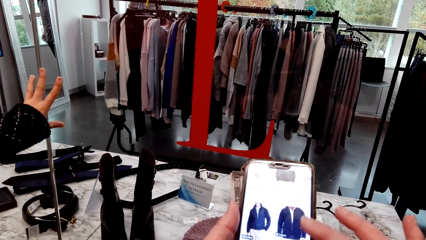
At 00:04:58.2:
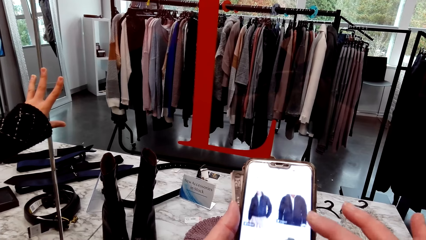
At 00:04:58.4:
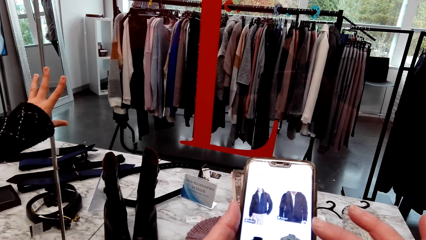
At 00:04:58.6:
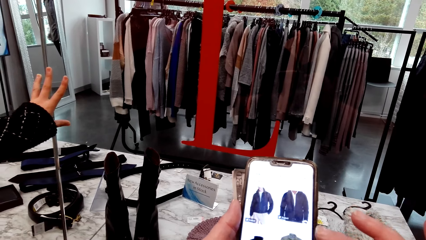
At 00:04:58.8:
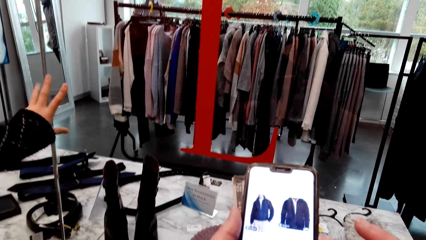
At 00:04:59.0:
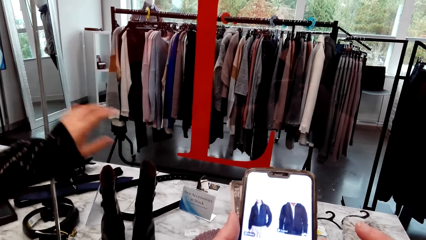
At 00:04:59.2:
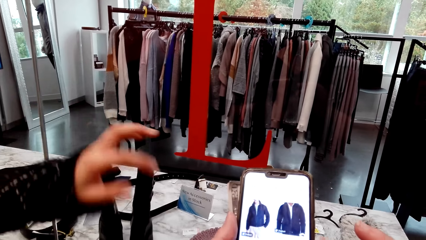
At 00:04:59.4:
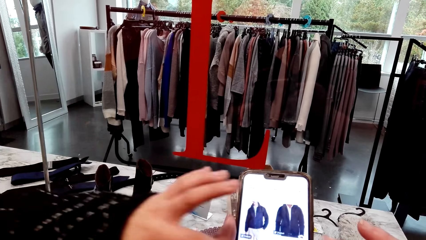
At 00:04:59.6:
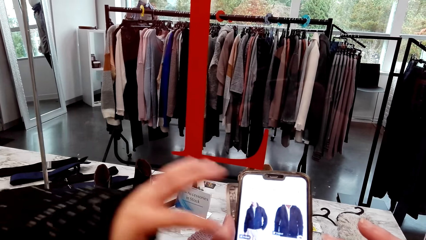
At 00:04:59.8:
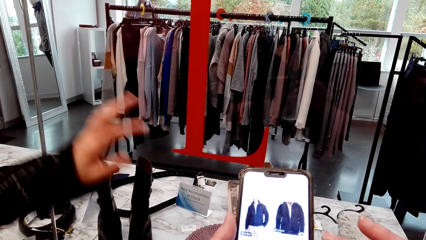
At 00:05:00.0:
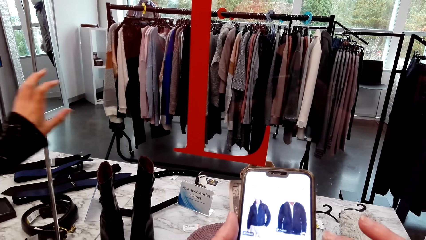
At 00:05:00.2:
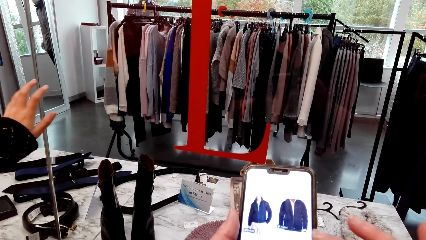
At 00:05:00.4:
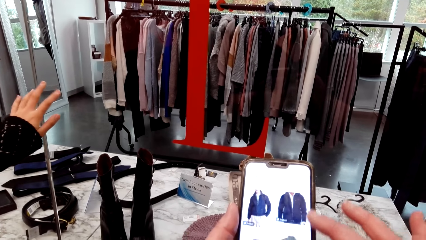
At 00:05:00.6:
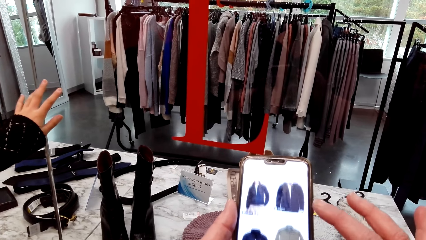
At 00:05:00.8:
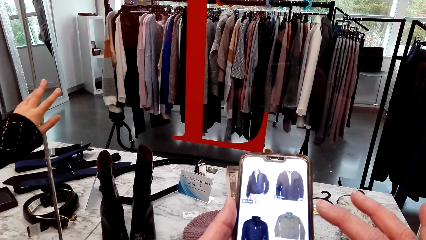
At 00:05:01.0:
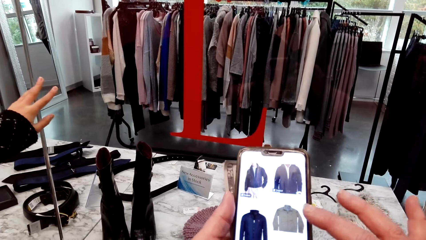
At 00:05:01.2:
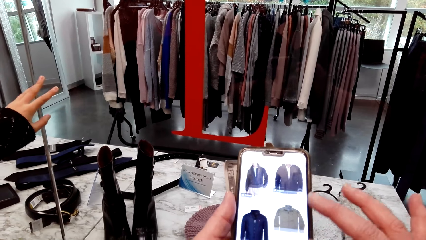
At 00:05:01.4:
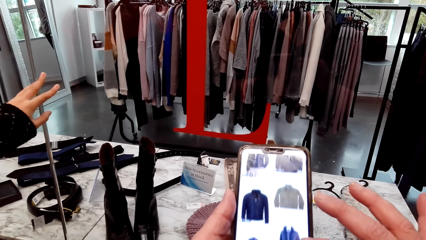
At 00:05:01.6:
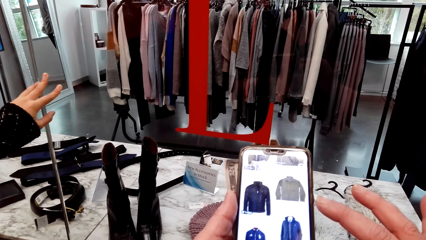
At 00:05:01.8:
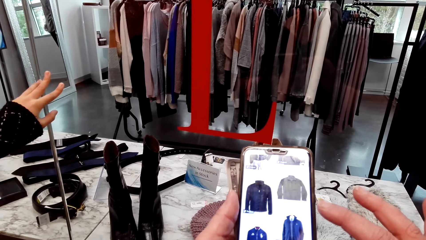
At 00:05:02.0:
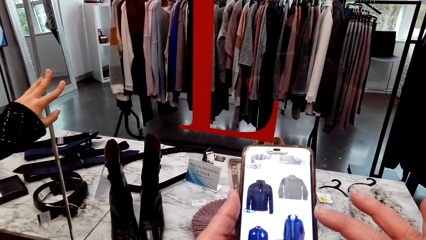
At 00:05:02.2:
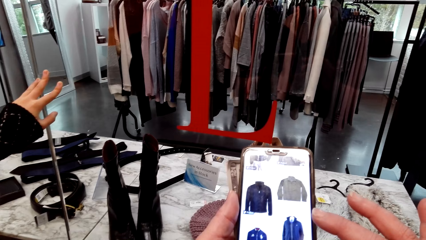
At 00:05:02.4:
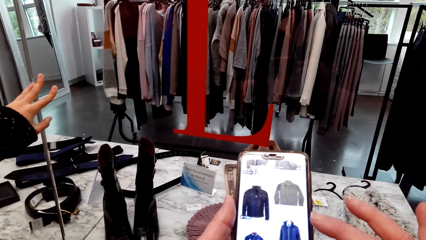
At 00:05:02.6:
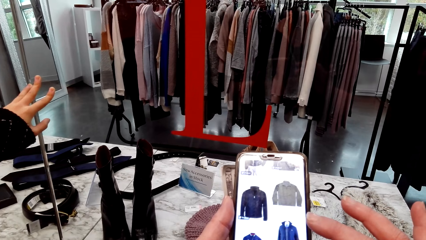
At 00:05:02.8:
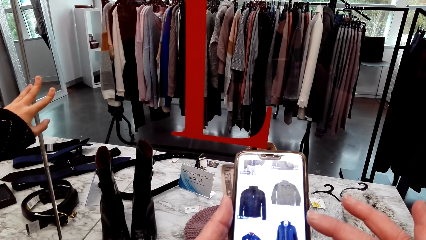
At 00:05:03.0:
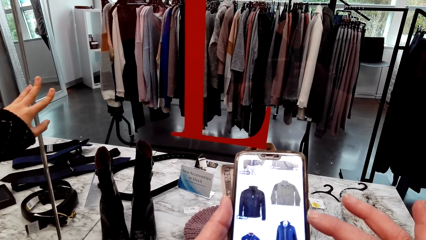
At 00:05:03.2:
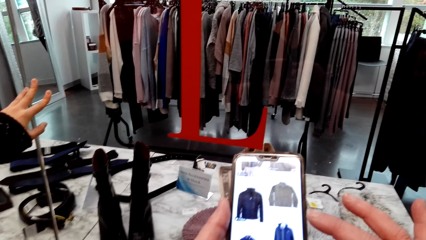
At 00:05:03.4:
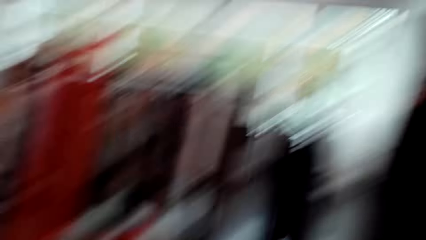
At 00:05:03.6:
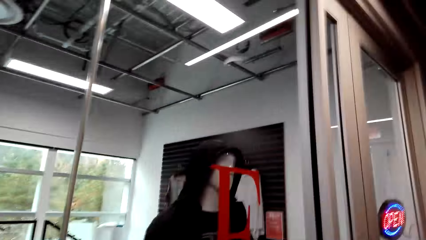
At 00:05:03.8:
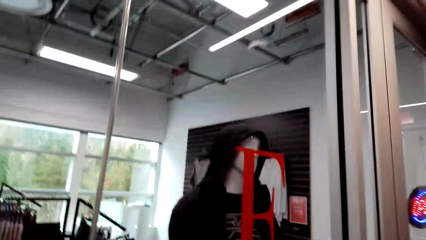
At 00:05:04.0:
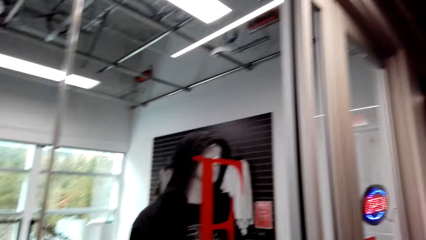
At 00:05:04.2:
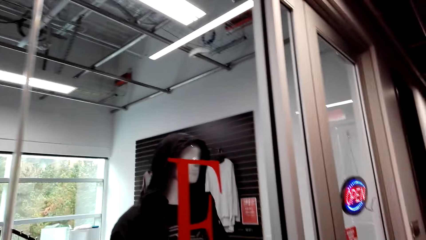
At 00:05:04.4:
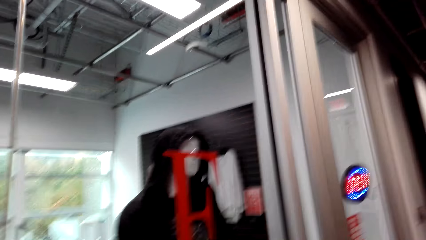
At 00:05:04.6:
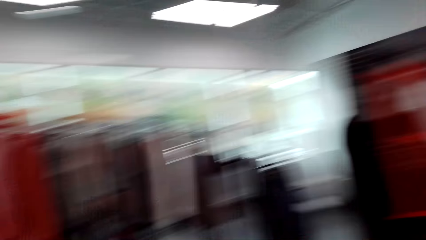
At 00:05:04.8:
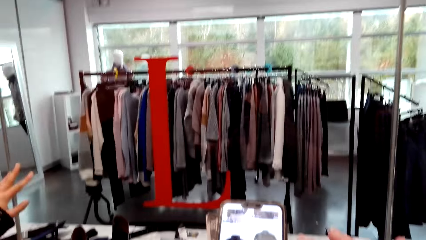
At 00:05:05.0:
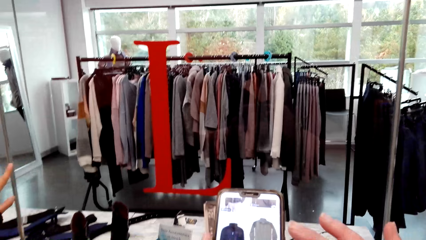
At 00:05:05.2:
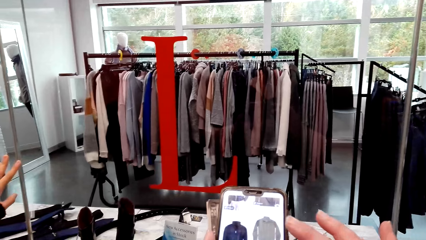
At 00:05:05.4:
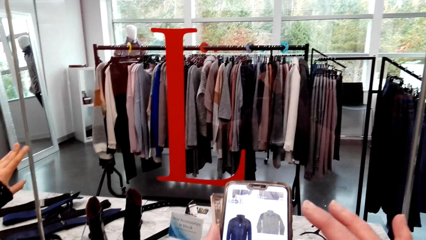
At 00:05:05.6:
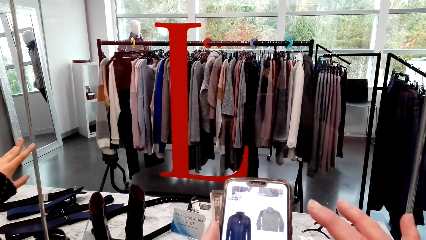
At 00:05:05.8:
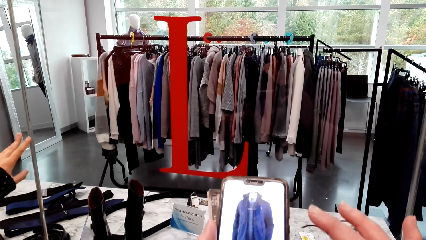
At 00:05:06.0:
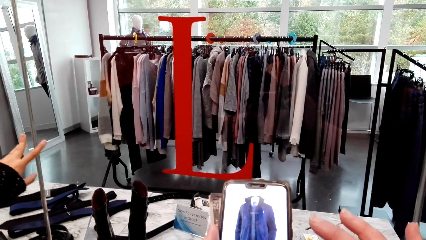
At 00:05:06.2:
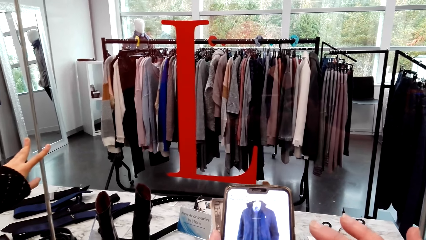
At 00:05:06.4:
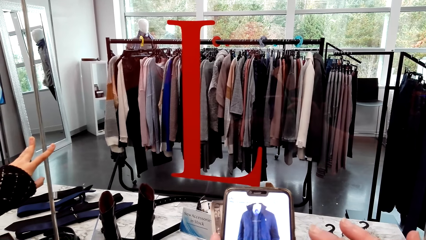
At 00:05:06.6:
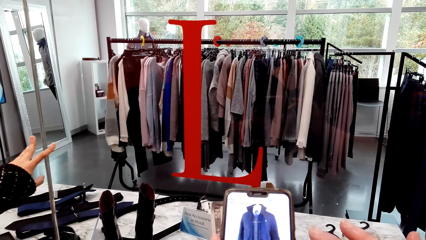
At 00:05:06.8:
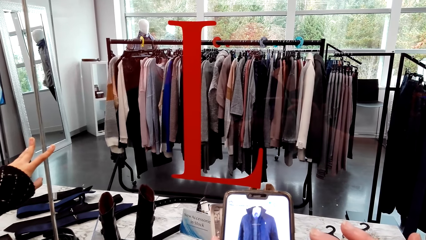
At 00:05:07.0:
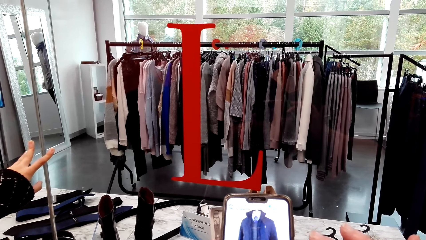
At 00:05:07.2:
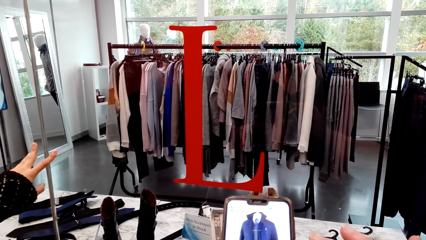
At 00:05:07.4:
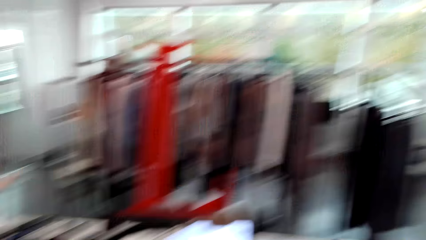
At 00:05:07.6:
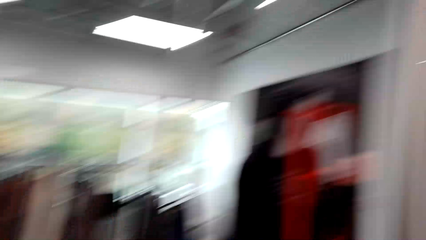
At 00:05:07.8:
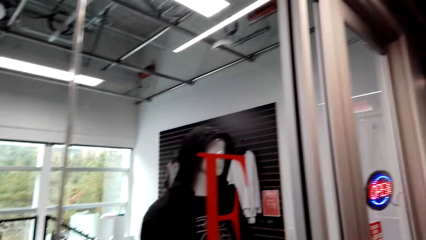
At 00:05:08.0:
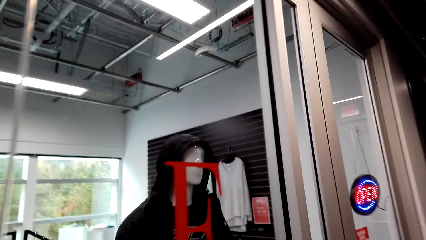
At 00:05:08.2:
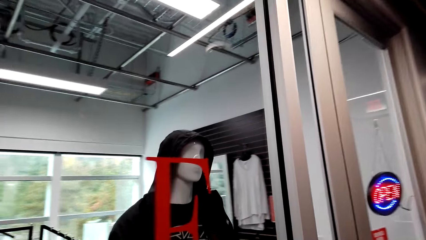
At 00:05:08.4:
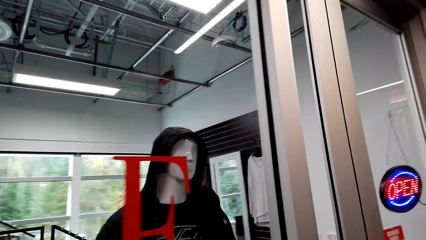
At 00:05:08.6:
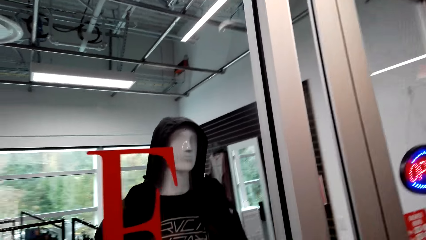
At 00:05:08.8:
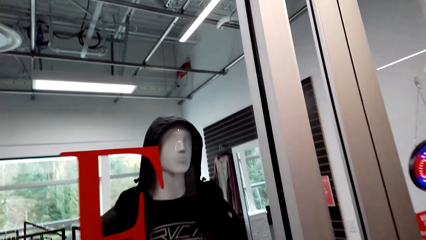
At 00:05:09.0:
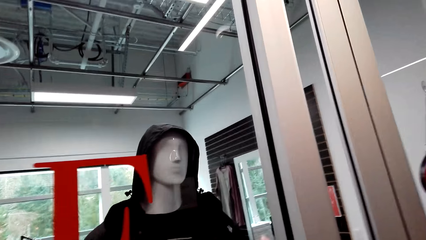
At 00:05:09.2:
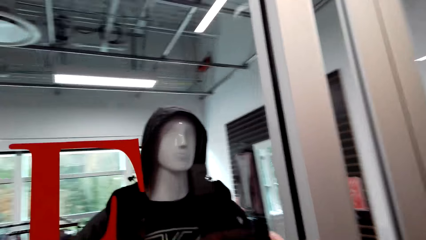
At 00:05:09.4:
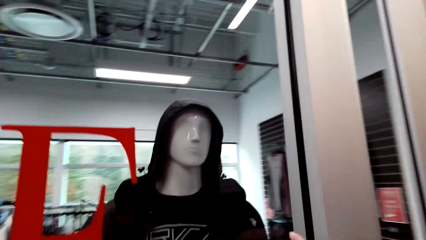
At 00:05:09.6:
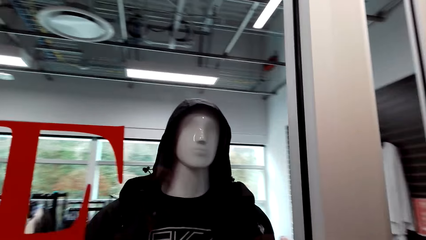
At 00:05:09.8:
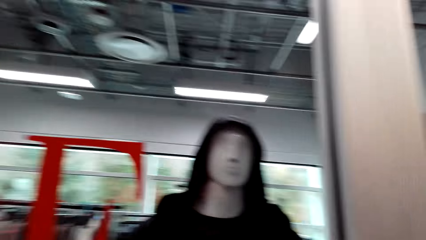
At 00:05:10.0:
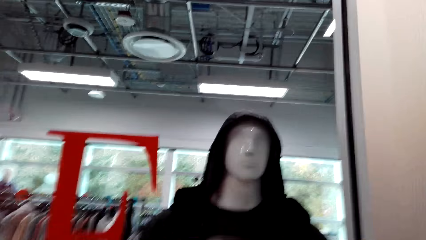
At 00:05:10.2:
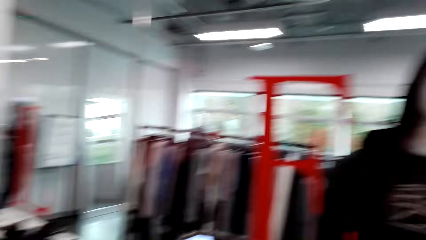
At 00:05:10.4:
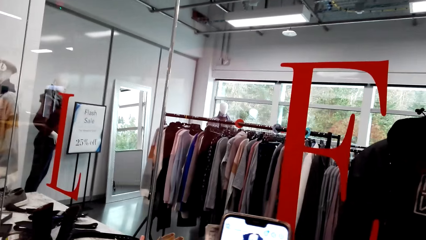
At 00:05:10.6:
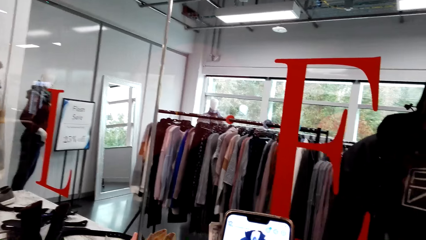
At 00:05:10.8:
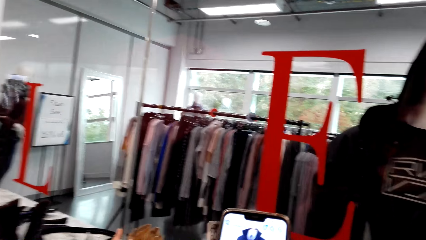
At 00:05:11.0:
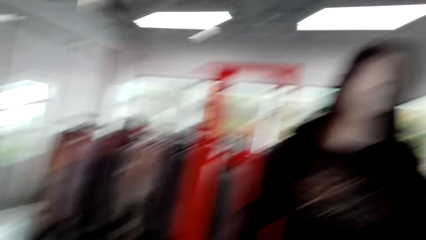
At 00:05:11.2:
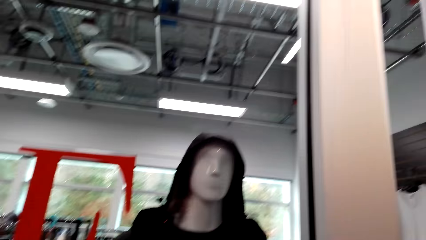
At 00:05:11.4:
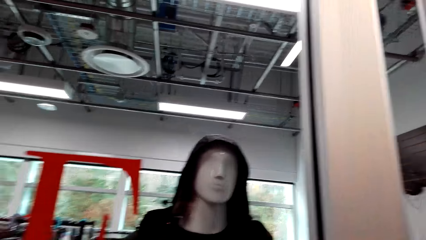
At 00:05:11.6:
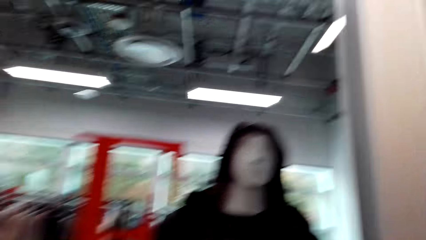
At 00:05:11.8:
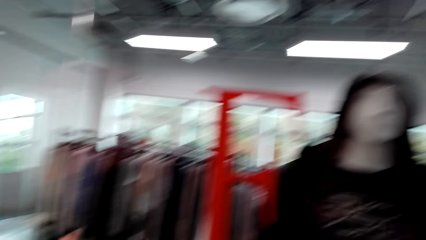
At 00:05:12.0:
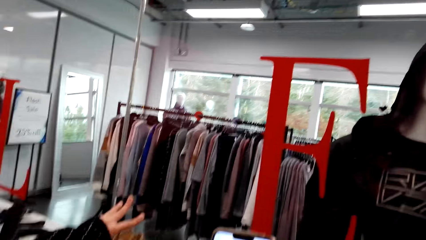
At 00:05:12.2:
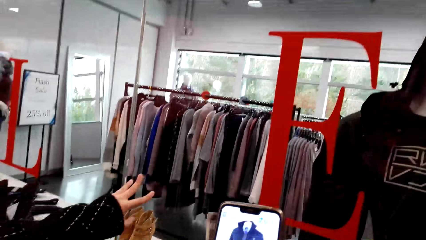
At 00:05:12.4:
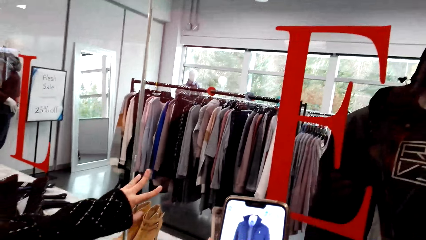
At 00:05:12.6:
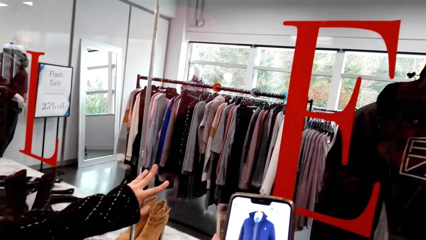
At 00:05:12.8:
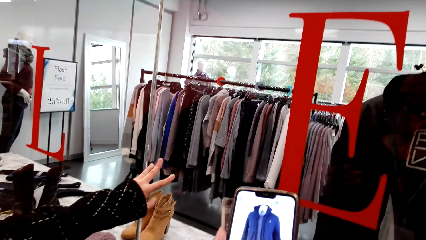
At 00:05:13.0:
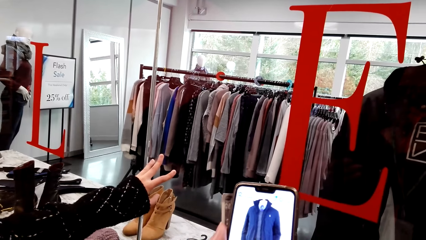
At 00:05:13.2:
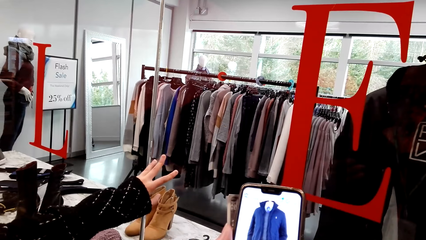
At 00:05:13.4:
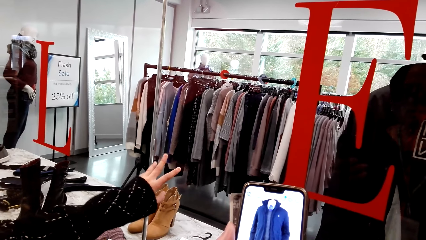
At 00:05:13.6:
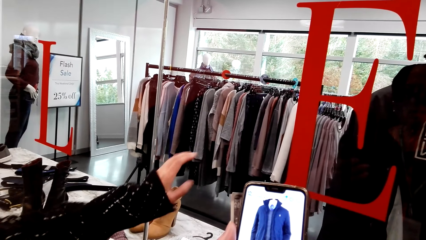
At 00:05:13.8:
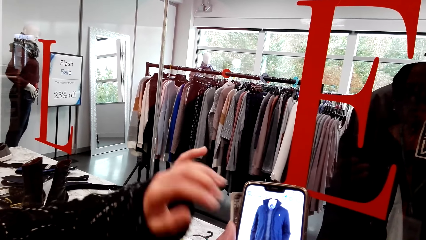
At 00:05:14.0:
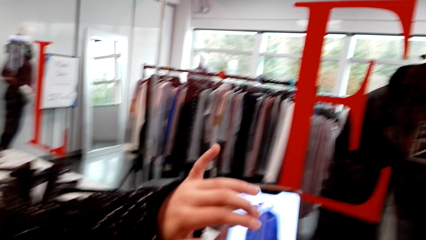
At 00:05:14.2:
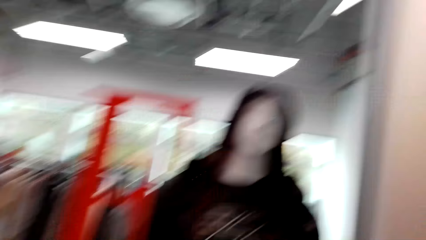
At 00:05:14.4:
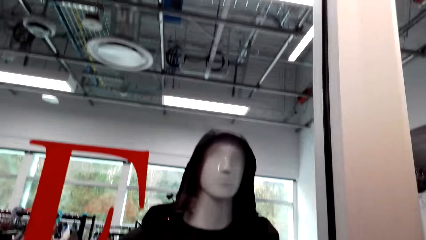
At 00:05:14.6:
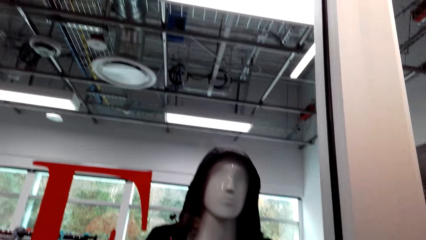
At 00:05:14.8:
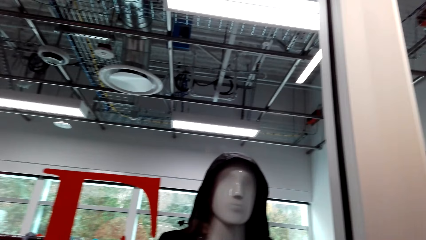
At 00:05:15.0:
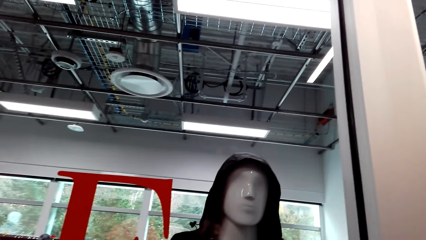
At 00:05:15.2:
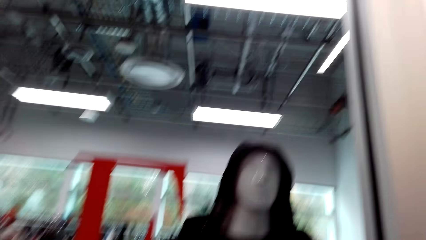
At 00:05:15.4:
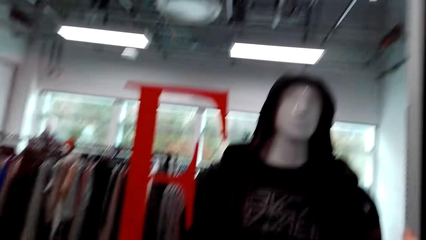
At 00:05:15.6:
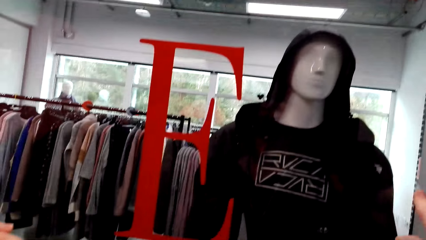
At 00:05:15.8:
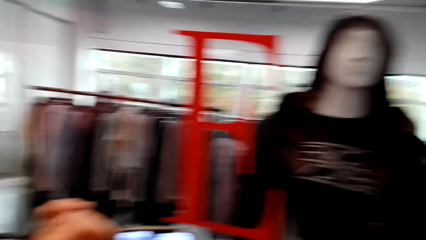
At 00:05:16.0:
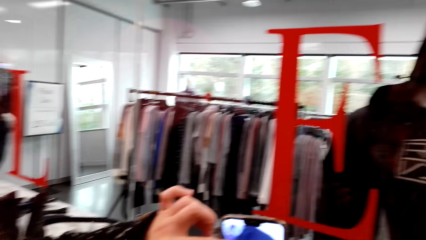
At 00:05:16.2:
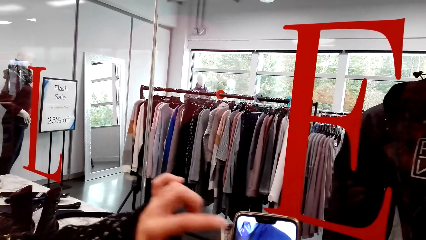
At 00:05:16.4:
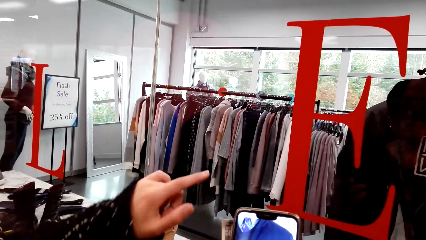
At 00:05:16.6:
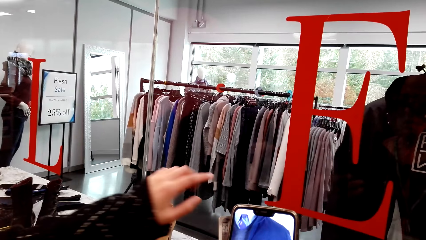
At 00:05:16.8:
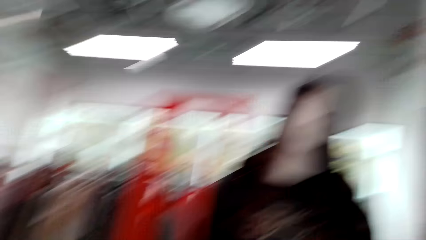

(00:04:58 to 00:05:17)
A woman speaks to the camera wearer. The camera wearer scrolls the phone. The woman speaks to the camera wearer. The camera wearer stares at the door. They use the mobile phone. They speak to the woman. They look around. They stare at a mannequin. They speak to the woman. They use the mobile phone. They stare at the mannequin. The woman speaks to the camera wearer. The camera wearer uses the mobile phone. They speak to the woman. They stare at the mannequin. The woman speaks to the camera wearer.
